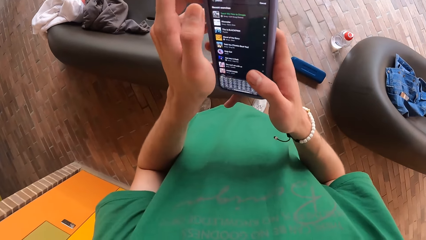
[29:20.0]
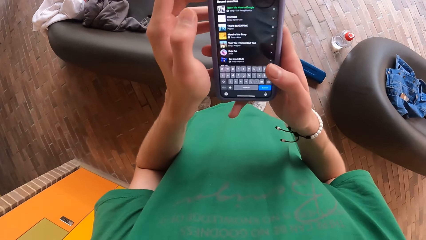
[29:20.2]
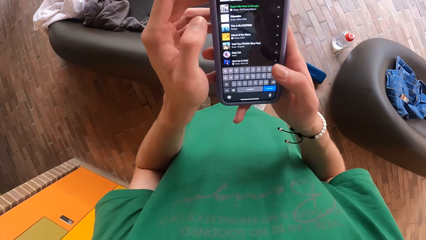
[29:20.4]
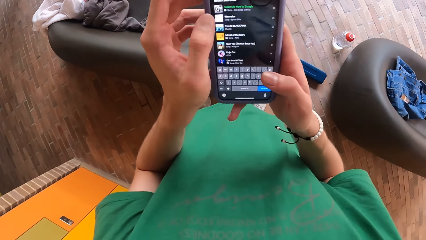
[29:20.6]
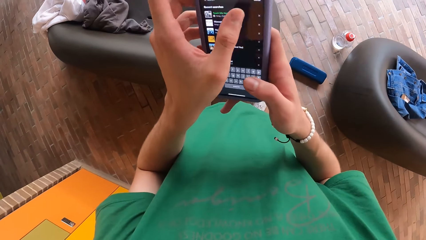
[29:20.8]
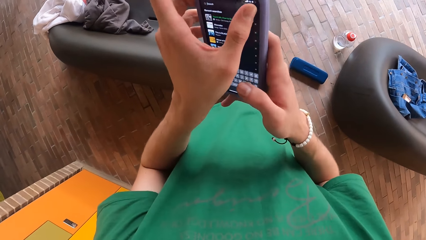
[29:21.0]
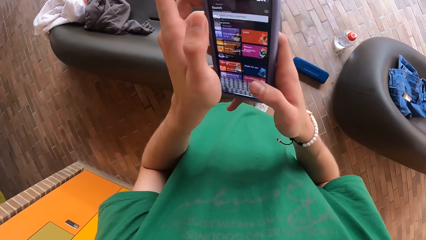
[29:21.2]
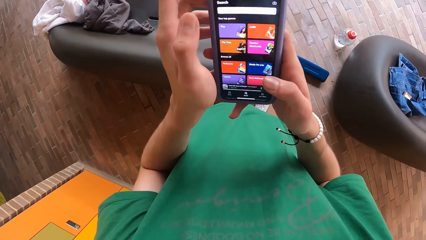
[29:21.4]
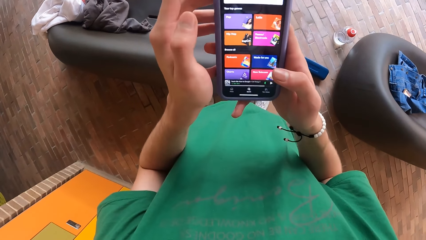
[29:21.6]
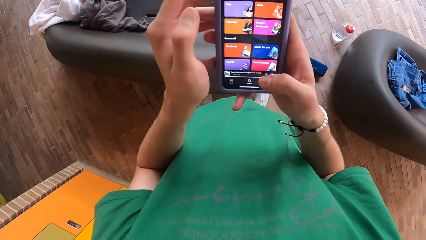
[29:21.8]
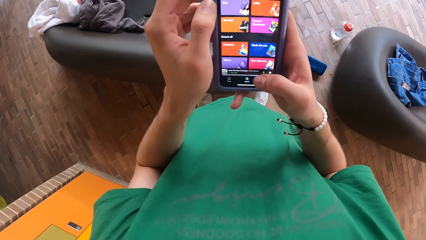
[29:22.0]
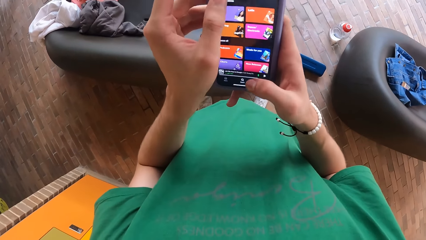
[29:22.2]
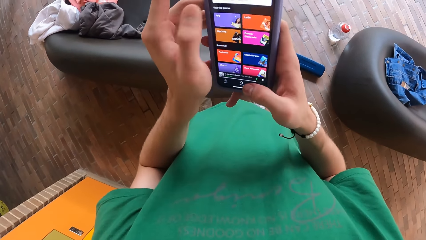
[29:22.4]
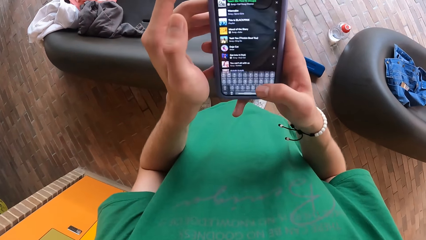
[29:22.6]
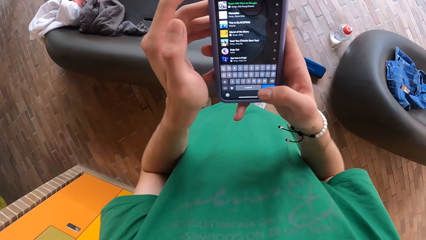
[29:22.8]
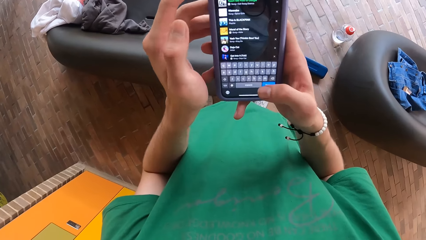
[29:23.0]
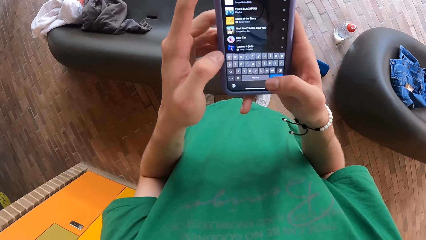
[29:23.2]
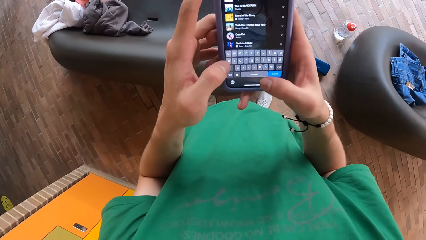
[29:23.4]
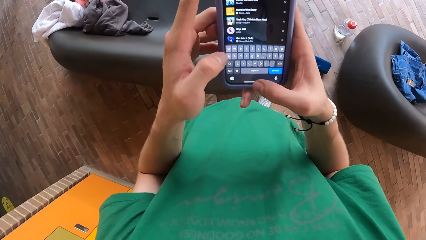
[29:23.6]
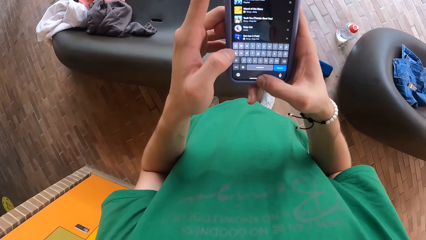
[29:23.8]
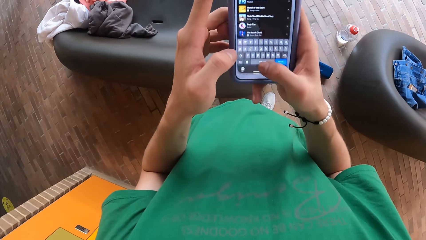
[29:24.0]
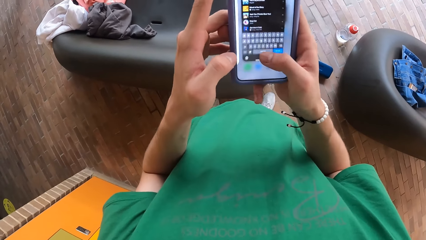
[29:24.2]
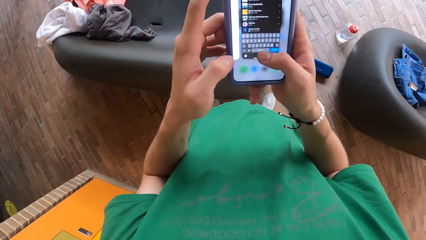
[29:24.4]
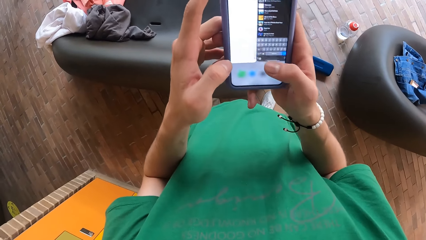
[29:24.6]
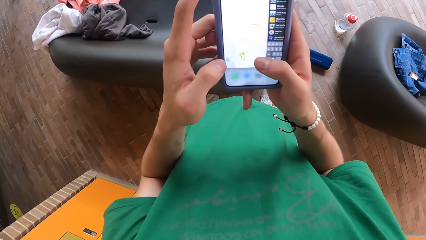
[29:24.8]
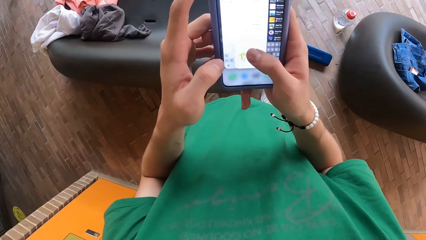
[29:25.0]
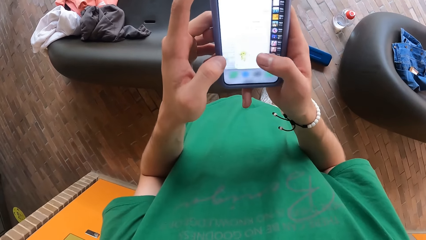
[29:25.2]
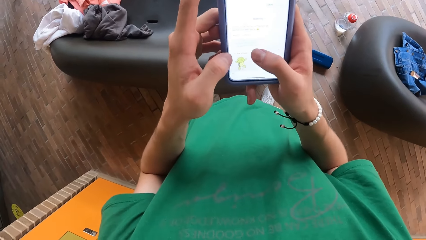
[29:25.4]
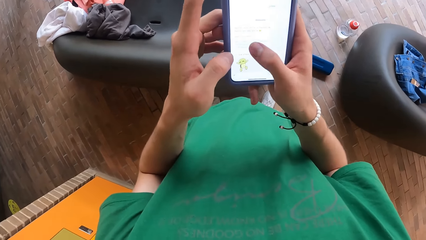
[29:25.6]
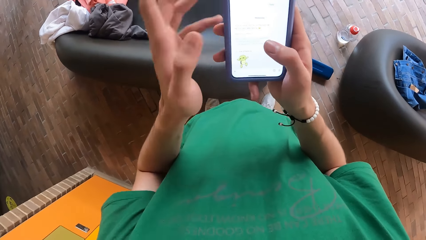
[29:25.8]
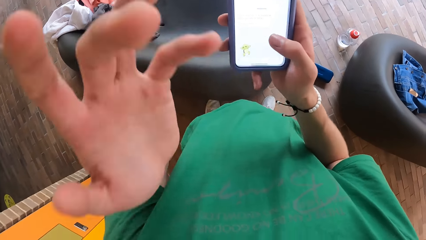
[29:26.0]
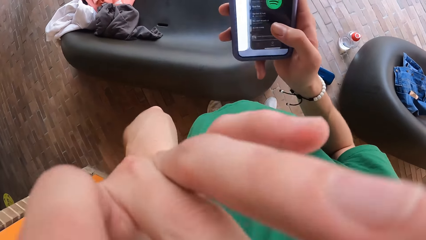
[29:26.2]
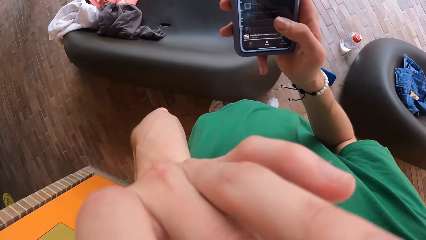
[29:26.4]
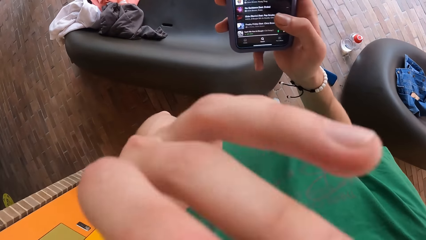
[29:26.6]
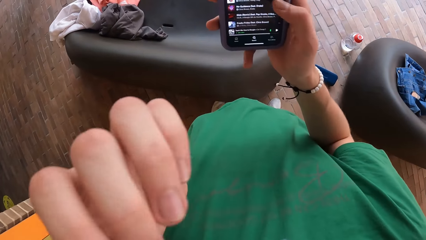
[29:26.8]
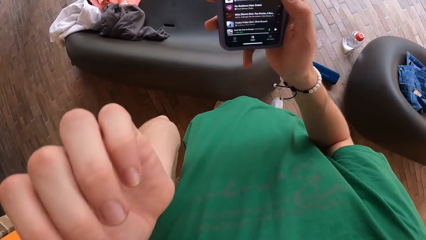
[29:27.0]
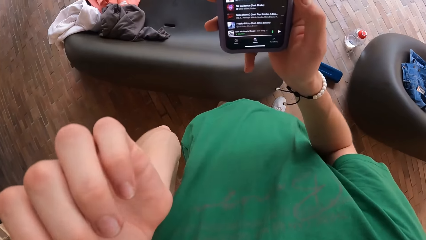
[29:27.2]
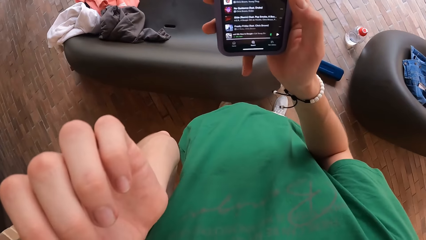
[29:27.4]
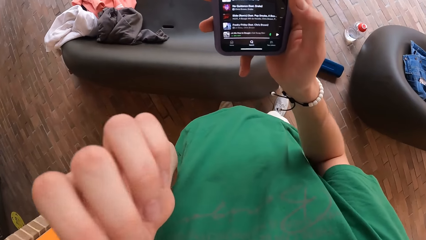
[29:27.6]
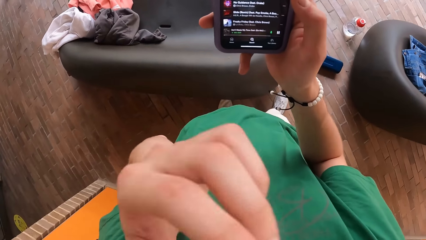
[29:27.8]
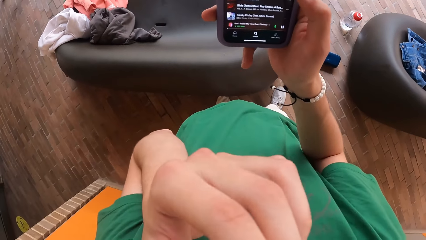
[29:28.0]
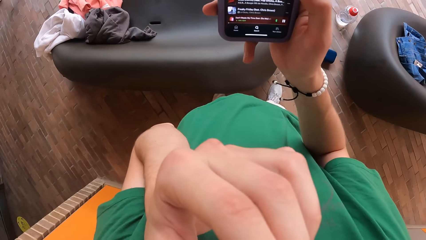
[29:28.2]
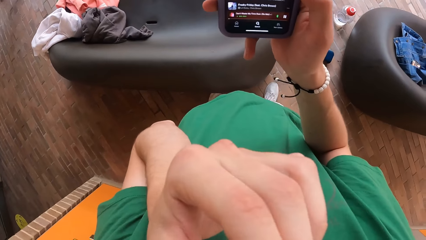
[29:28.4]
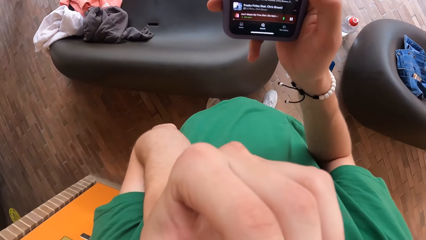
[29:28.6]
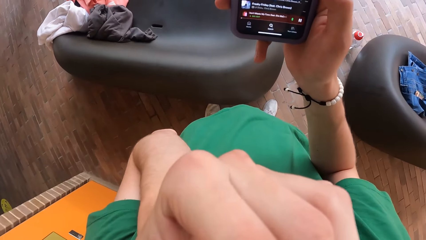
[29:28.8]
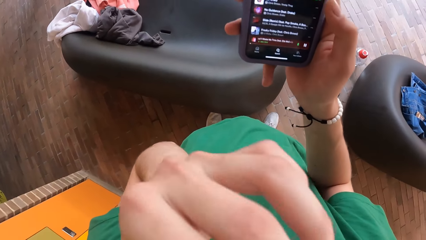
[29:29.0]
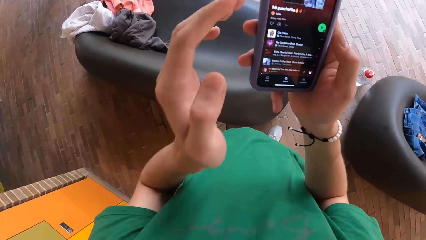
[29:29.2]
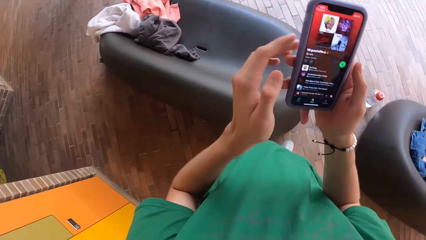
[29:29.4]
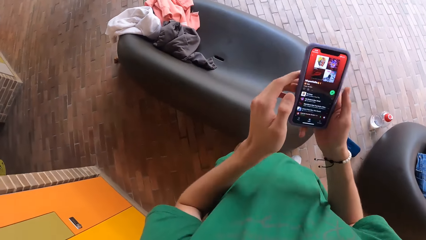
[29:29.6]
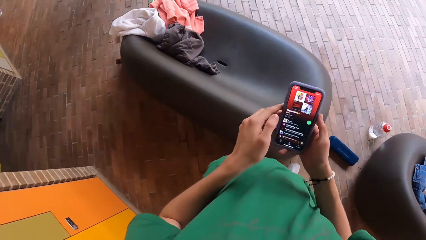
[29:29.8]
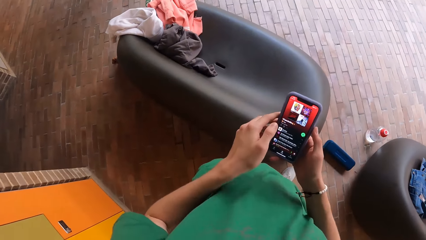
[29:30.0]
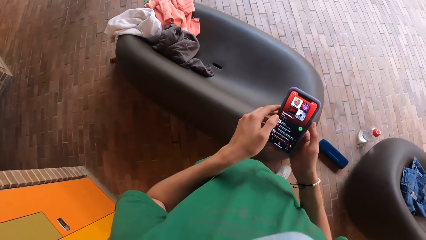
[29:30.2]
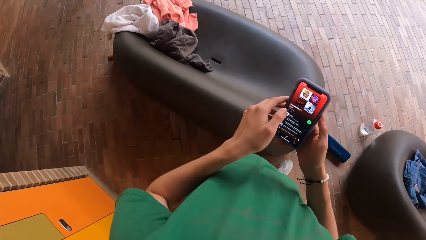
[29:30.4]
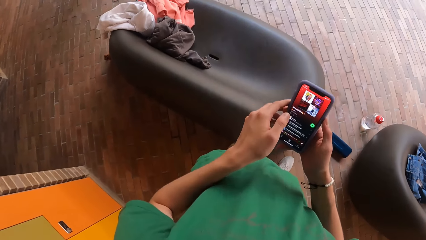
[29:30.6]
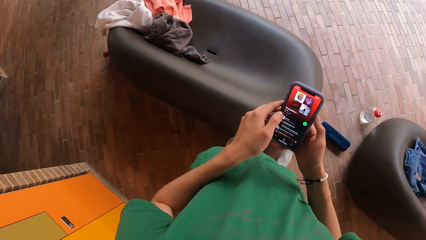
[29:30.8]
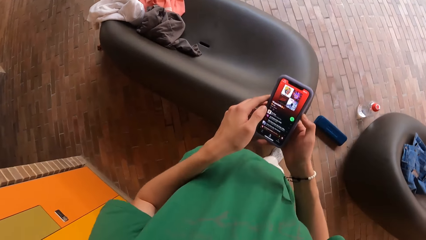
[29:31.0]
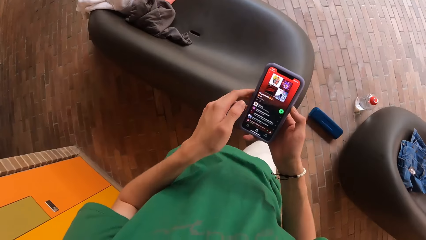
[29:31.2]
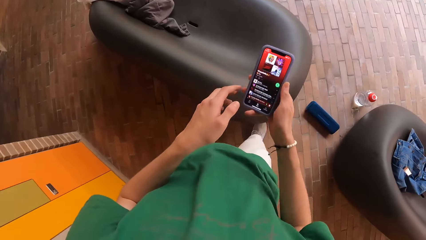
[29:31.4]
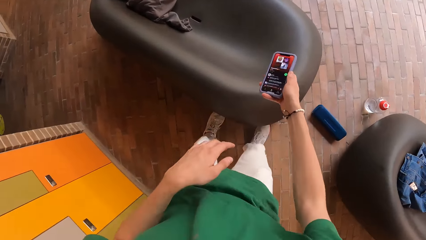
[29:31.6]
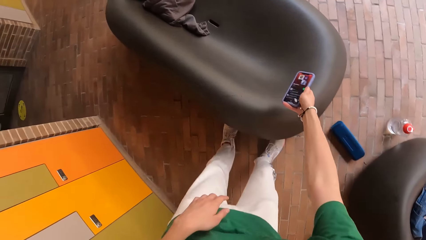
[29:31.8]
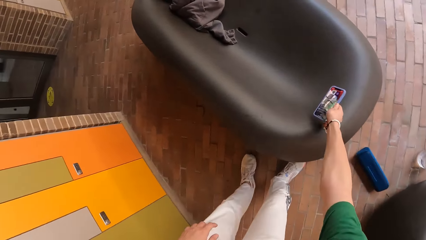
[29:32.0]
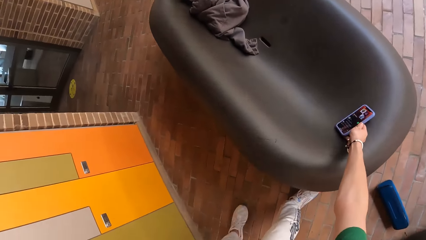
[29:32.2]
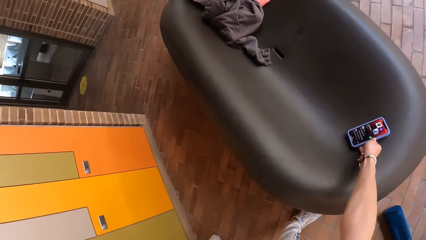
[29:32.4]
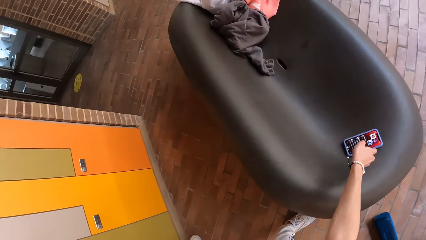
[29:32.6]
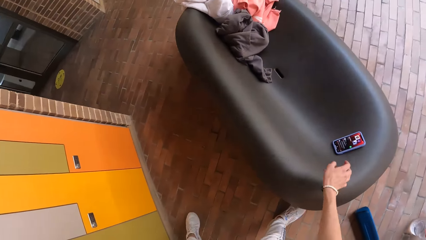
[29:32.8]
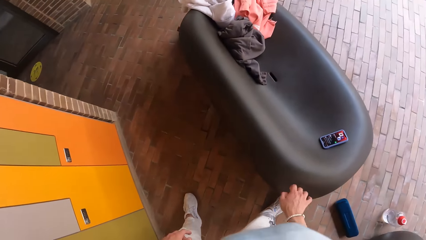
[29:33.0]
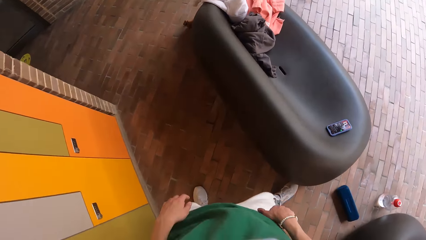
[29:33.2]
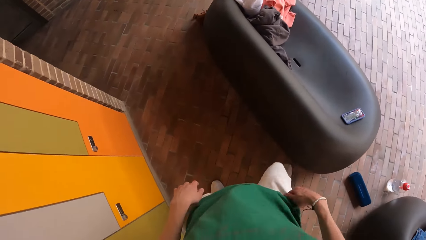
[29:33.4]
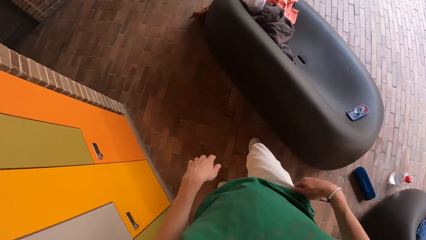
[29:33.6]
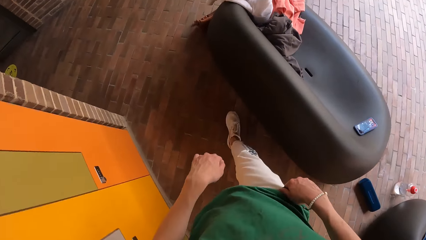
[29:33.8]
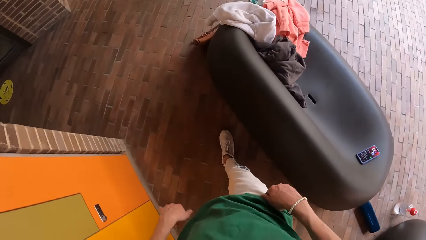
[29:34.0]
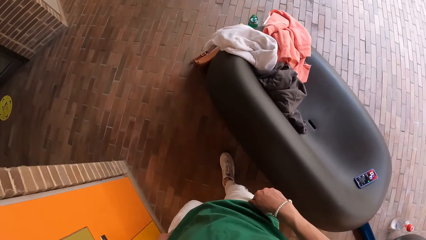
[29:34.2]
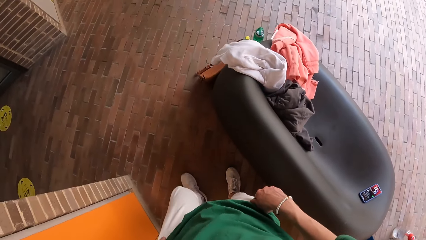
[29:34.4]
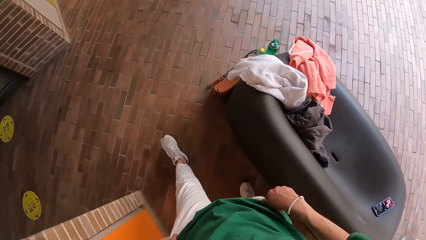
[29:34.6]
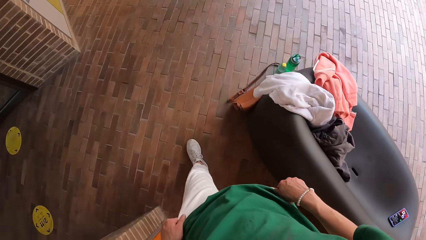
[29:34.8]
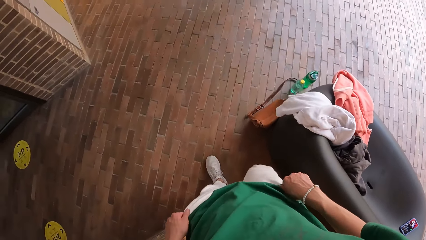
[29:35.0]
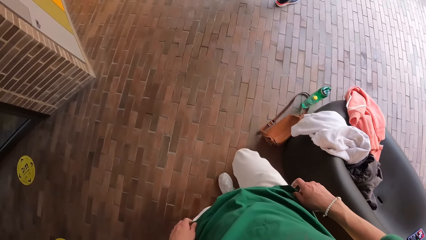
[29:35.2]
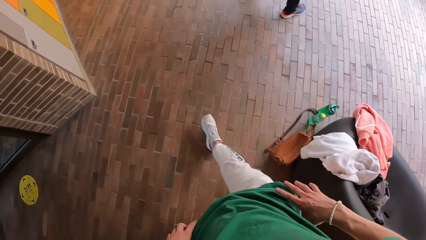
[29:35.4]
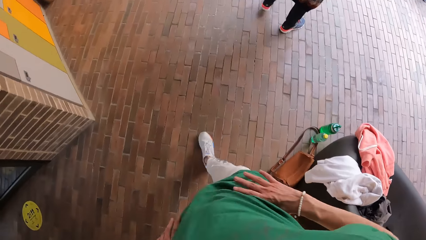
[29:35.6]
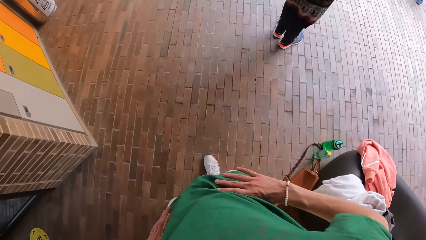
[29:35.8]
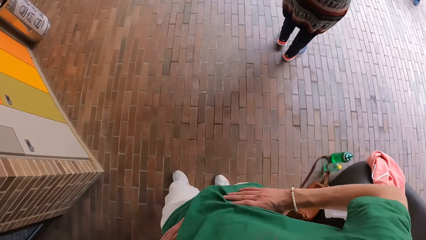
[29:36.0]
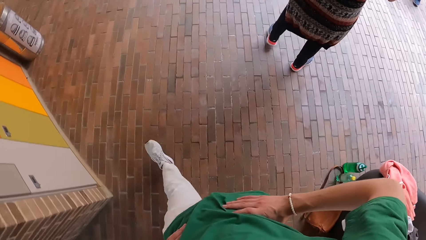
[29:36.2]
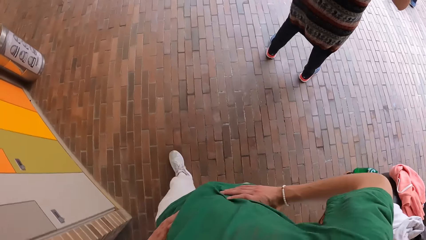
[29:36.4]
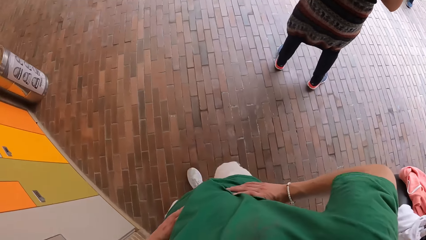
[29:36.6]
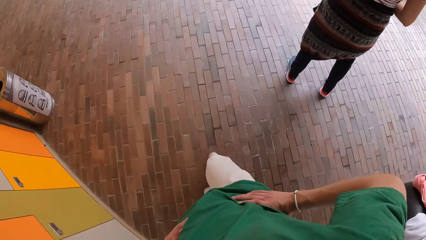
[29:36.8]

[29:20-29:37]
The camera wearer touches the phone. He touches his face with his left hand. He raises his hand up. He touches the phone. He drops the phone on the chair with his right hand. He walks. He holds his waist with both hands.
